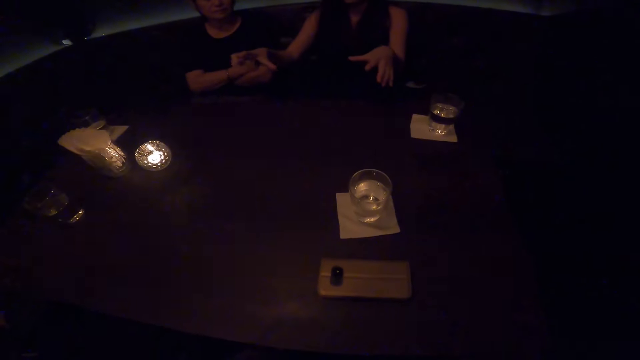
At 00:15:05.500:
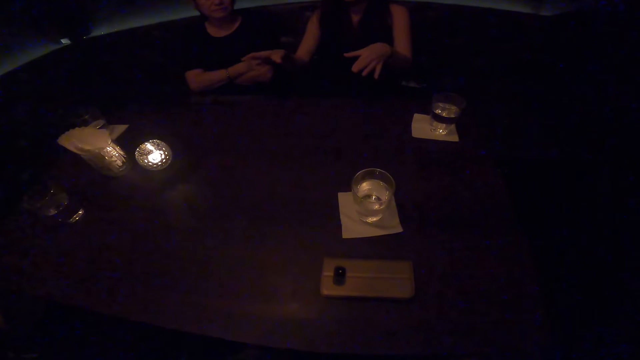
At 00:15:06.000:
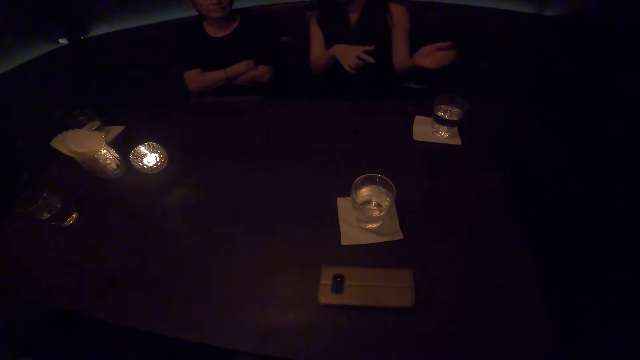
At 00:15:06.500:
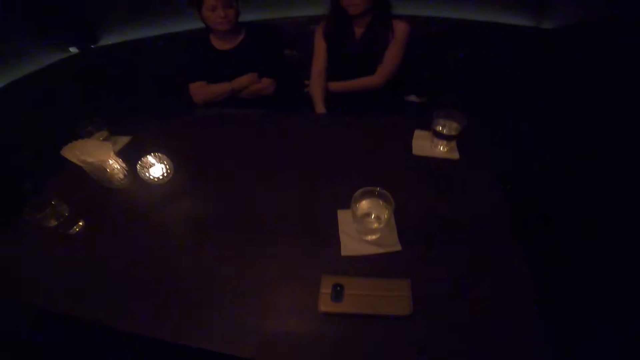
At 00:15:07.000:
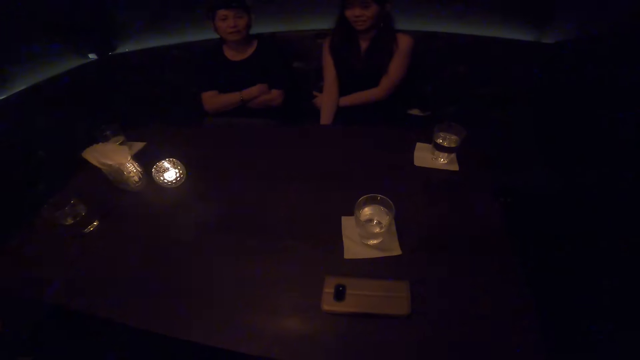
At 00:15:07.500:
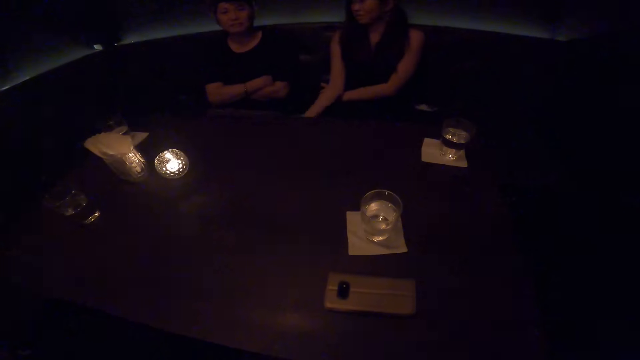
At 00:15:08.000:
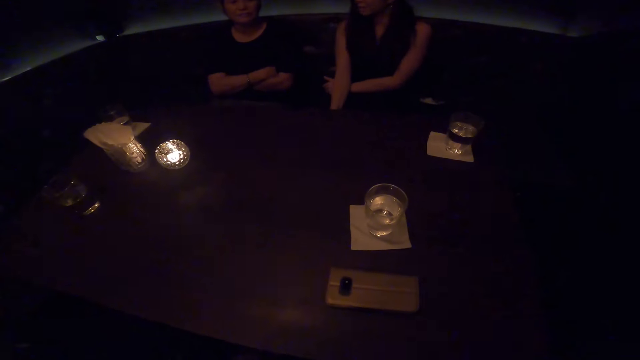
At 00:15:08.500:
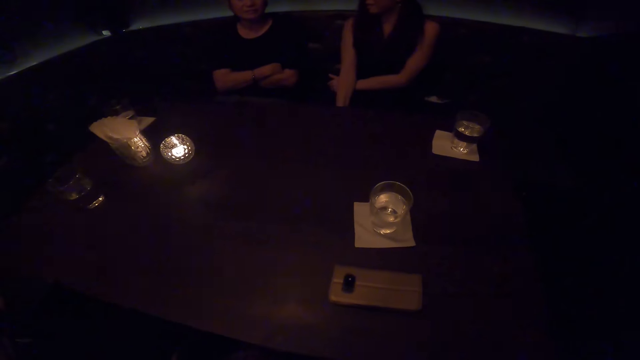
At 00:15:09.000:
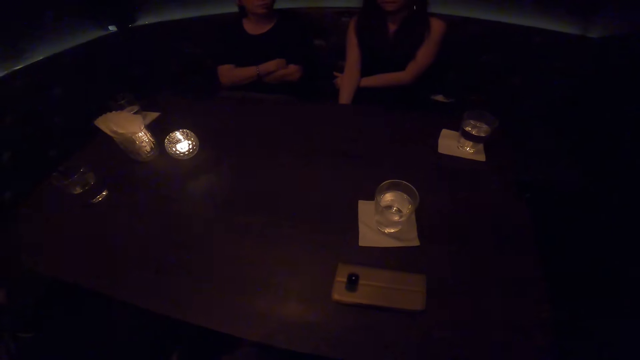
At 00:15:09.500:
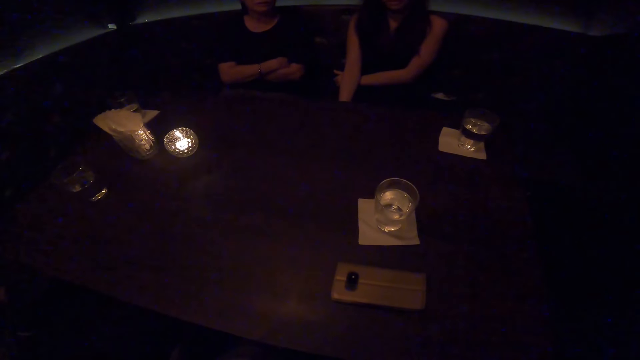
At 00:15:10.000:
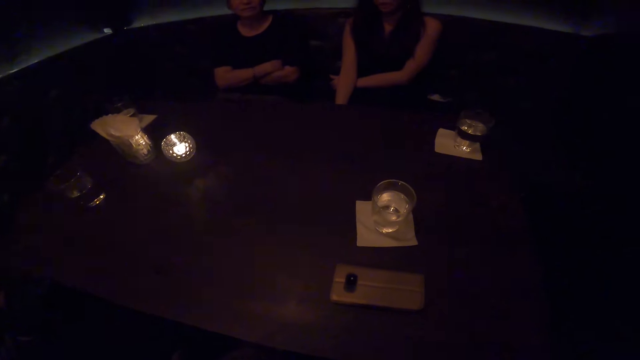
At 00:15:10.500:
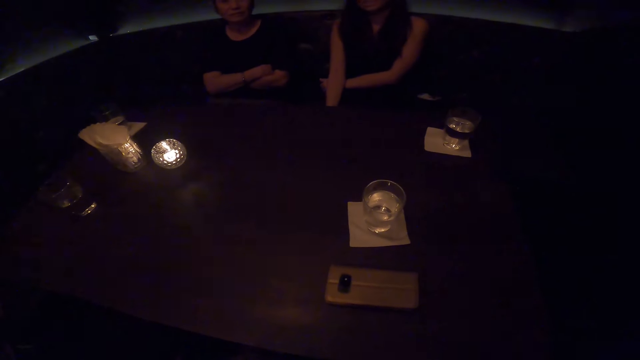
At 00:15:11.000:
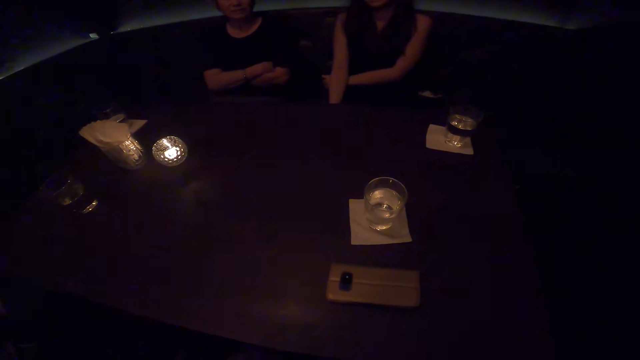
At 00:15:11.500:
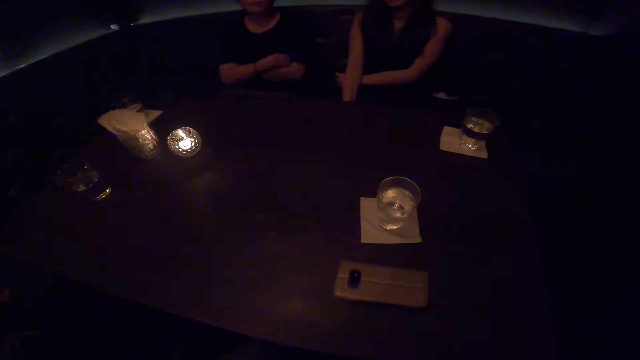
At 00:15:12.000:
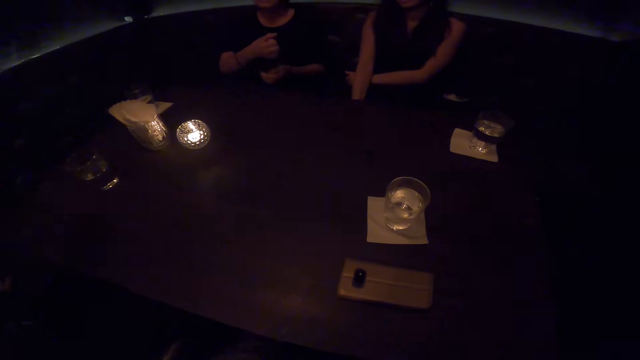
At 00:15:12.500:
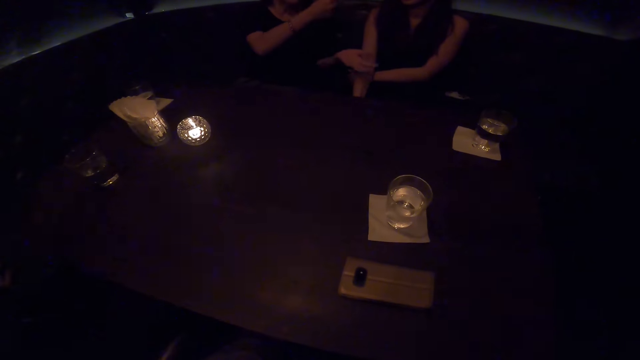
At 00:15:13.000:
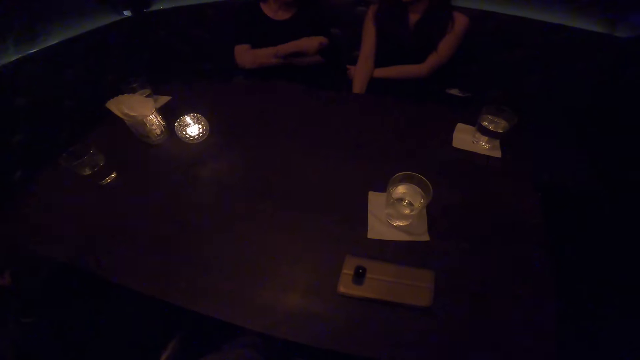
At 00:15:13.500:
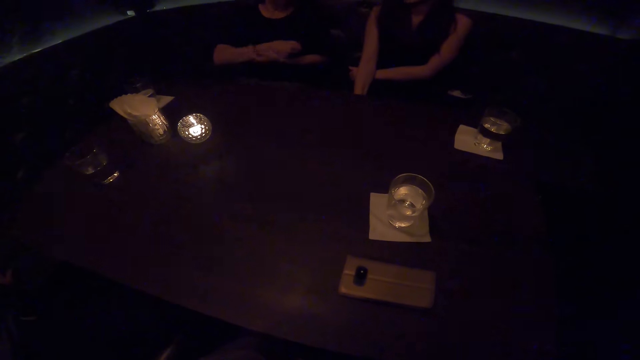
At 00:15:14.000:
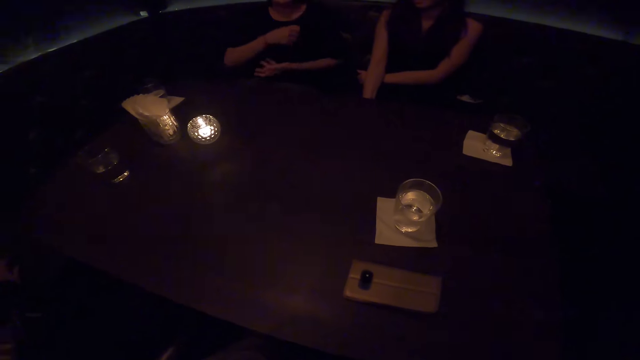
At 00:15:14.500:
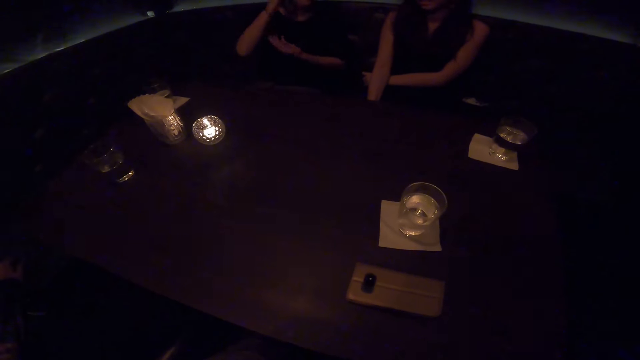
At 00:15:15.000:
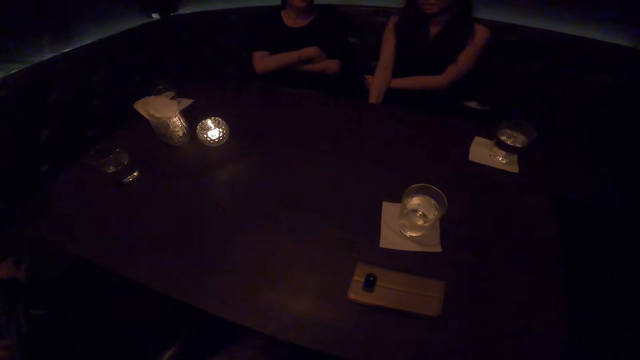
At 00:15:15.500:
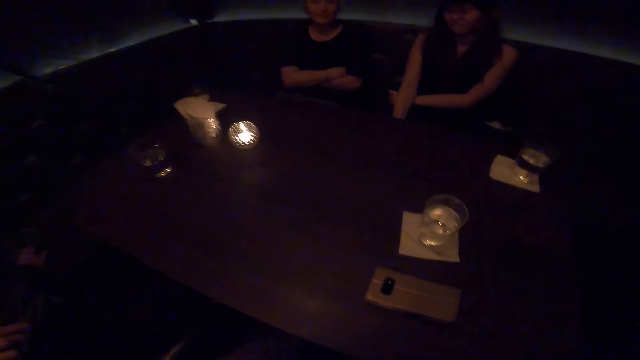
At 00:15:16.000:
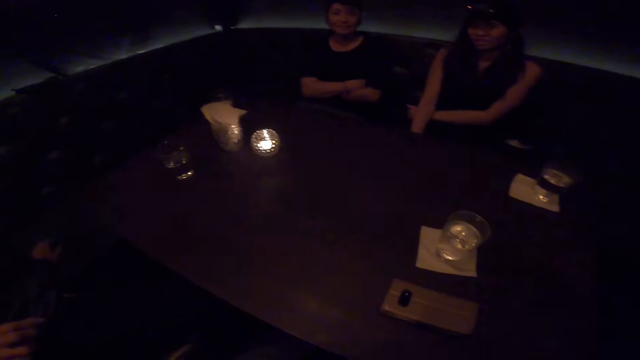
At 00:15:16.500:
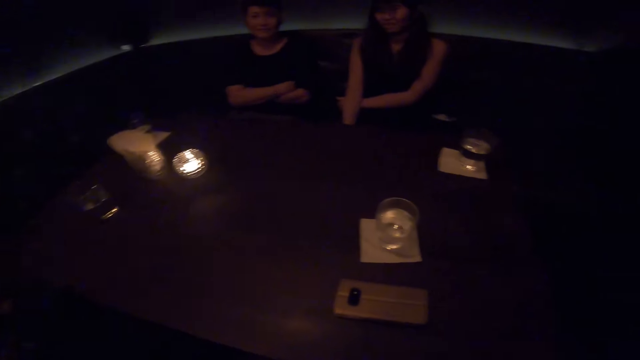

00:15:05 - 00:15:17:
A person talks to another person. A third person talks to the first person.

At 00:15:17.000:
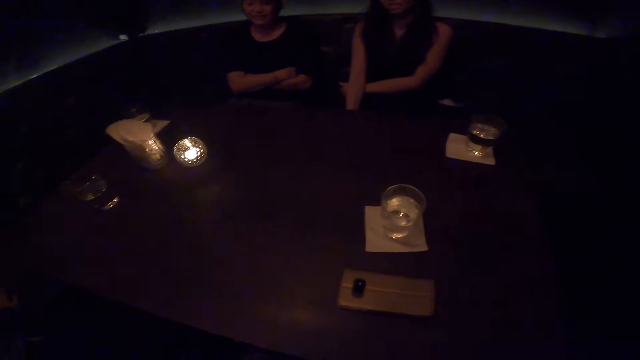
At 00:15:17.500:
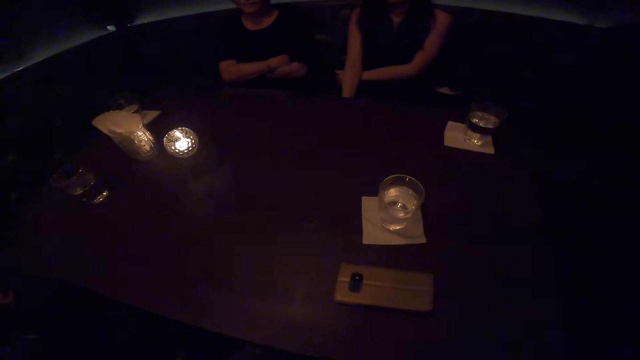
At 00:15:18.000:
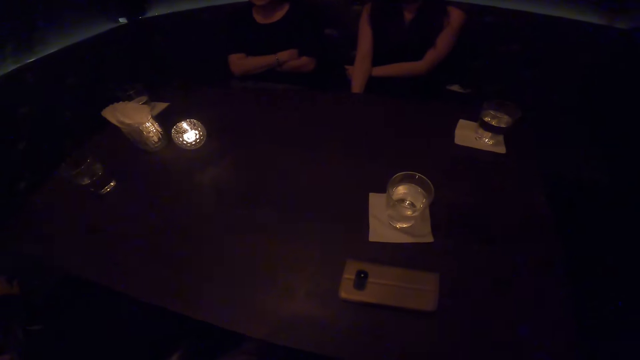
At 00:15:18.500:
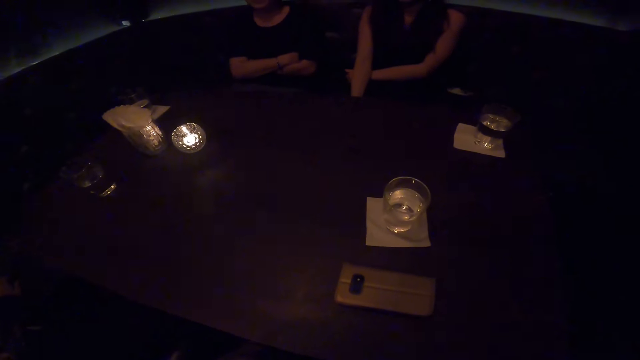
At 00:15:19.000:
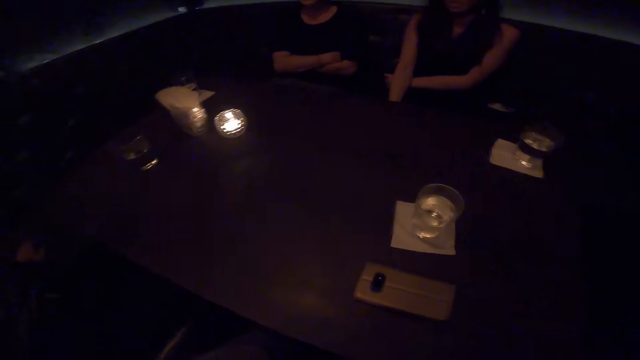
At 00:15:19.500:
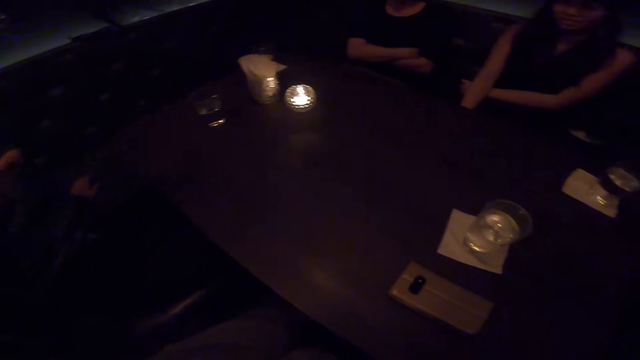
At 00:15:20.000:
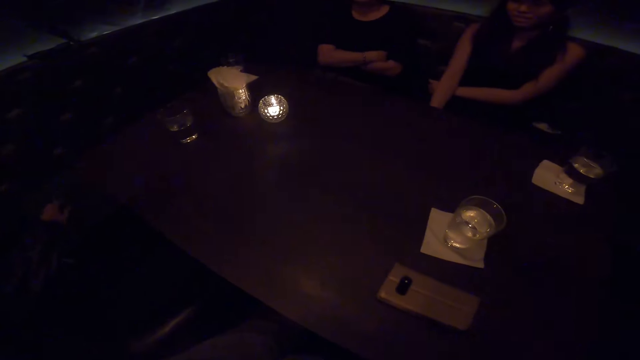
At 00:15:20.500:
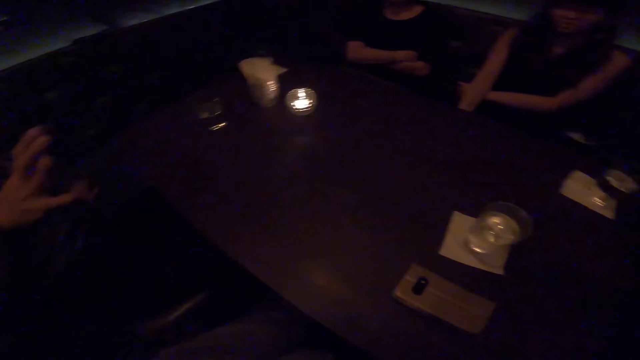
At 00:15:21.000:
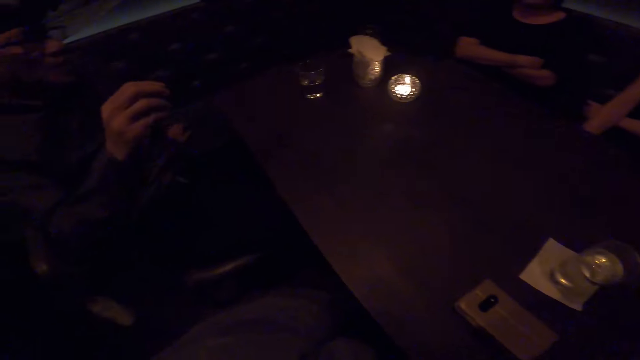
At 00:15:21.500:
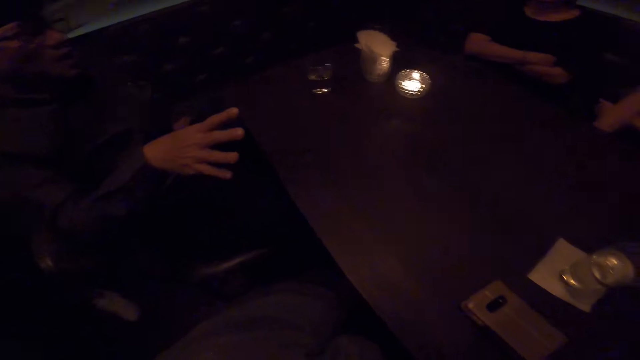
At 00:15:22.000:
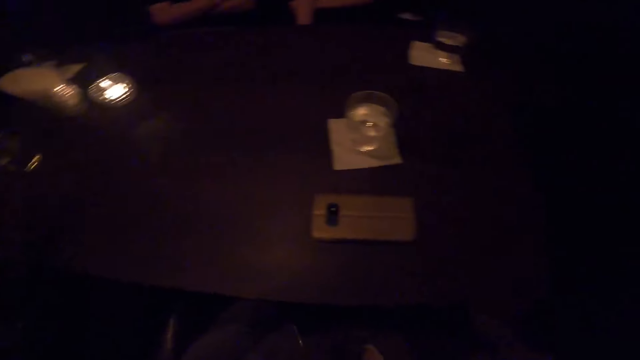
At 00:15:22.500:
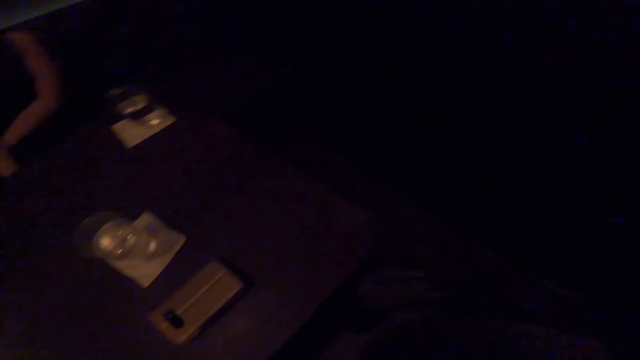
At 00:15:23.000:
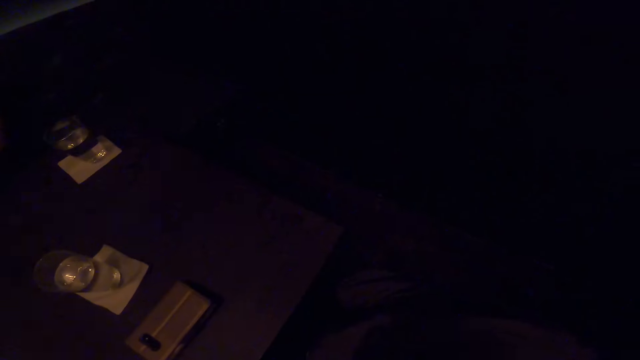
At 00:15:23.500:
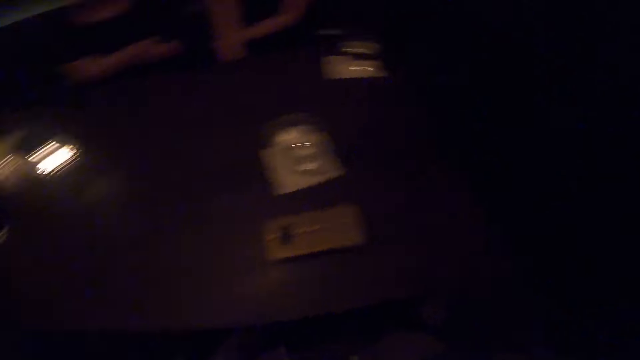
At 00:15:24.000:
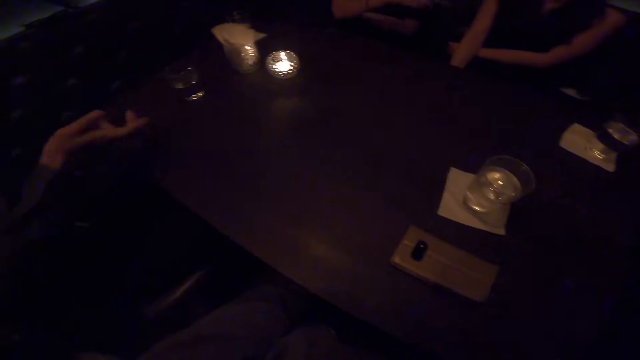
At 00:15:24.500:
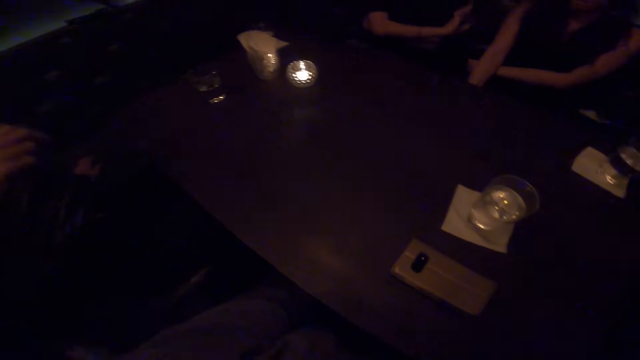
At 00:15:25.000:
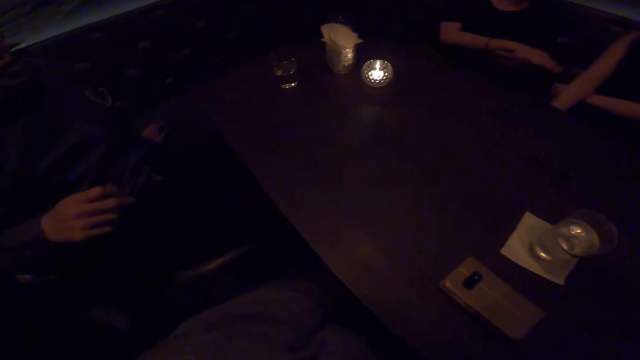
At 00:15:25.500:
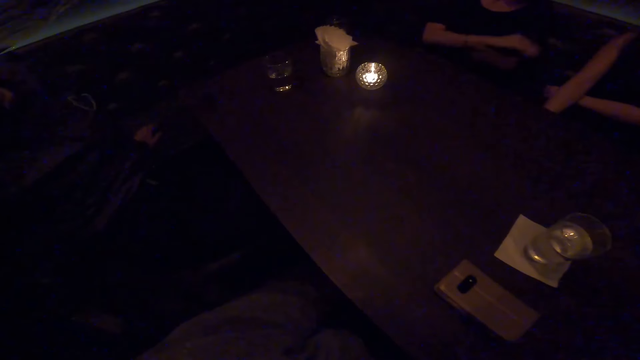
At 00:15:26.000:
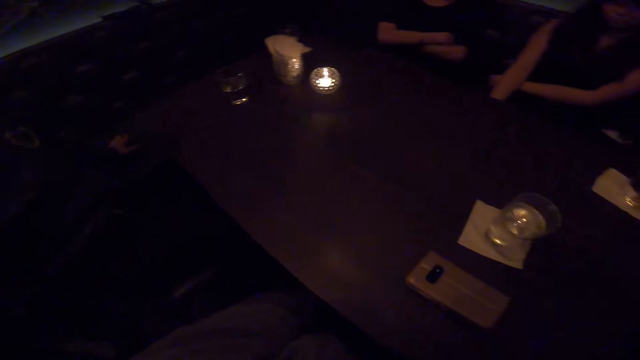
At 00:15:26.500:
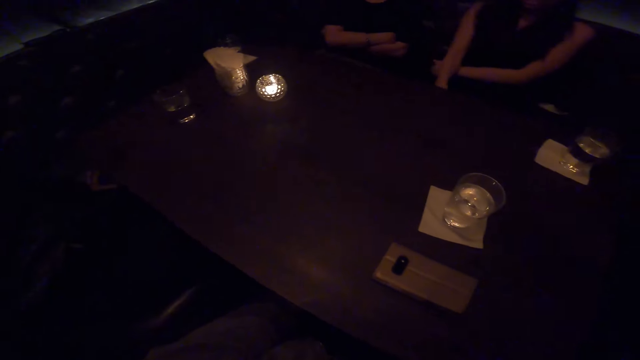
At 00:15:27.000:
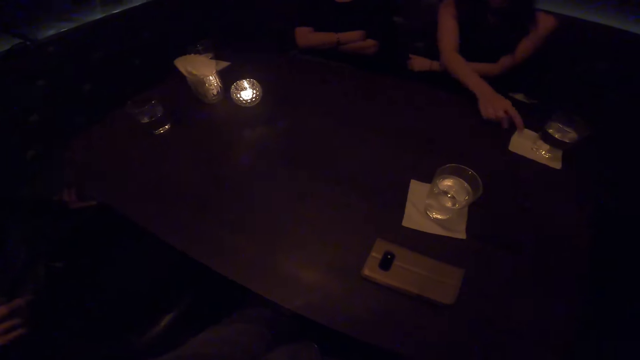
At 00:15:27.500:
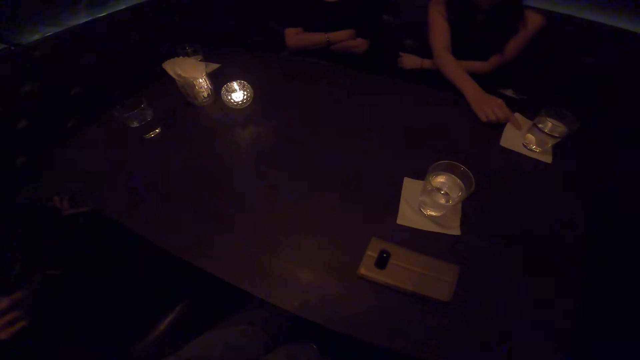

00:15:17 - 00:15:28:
A person talks to another person. A third person talks to the second person.
